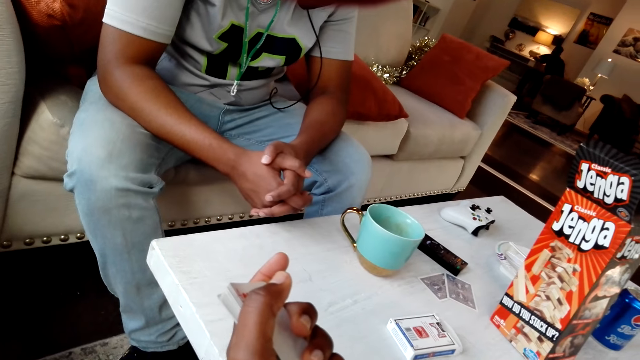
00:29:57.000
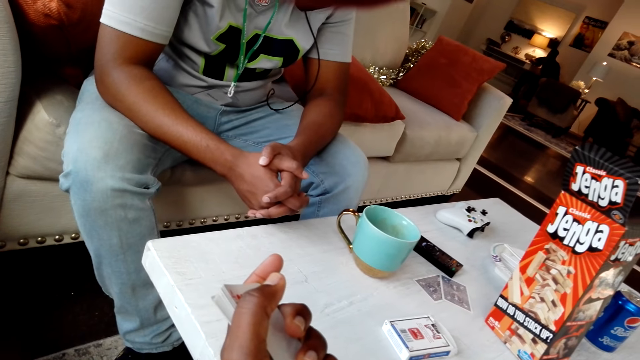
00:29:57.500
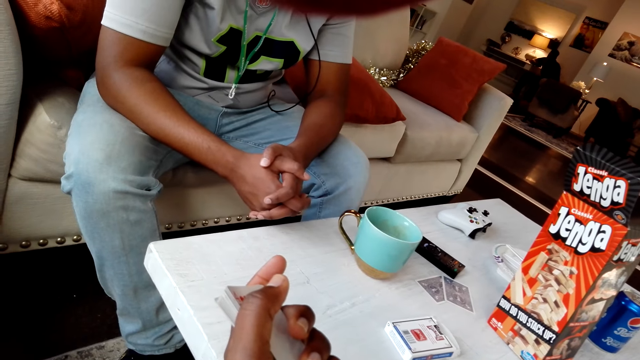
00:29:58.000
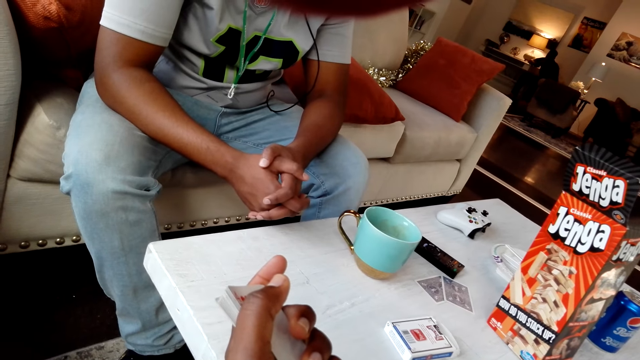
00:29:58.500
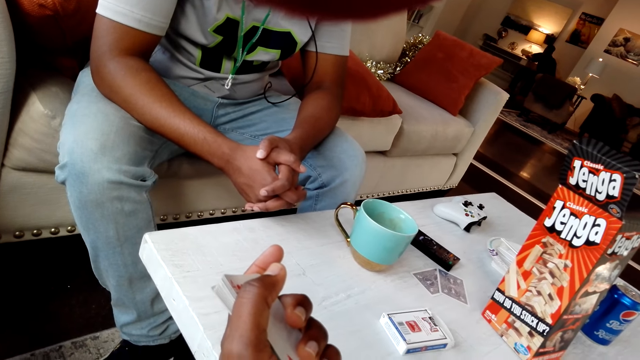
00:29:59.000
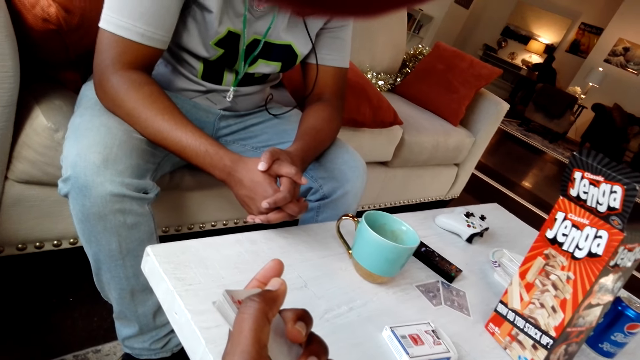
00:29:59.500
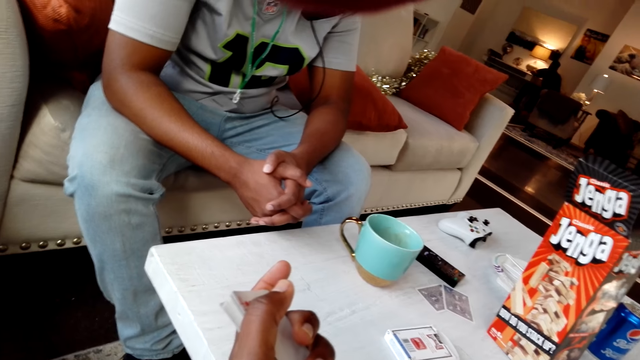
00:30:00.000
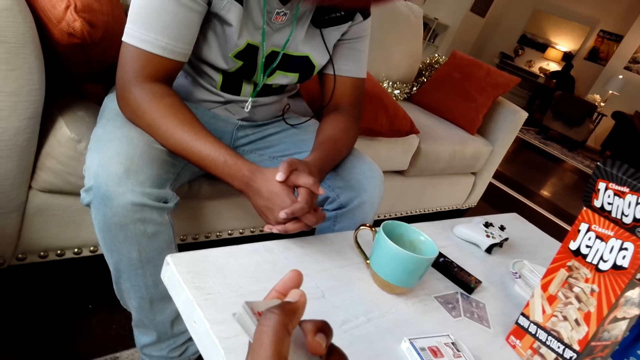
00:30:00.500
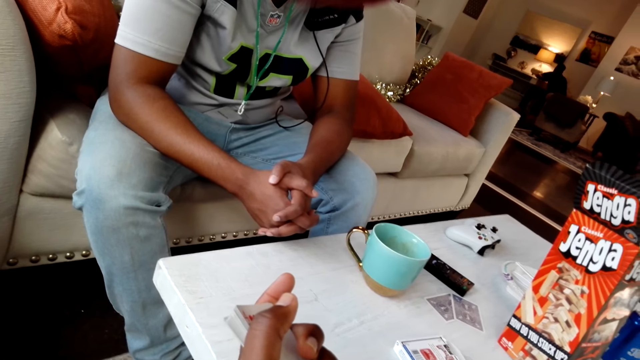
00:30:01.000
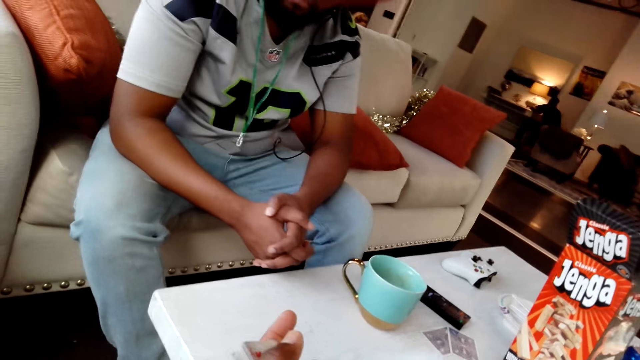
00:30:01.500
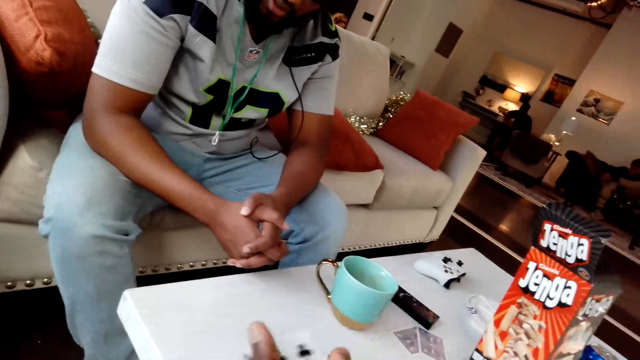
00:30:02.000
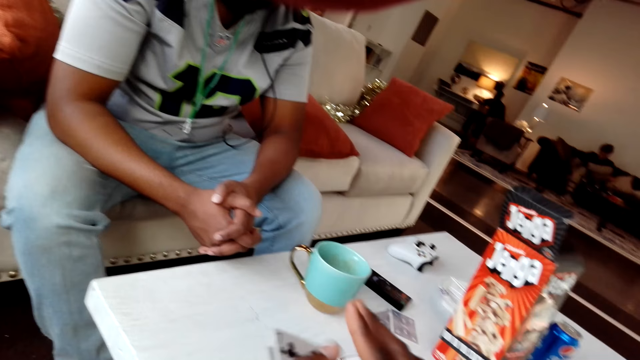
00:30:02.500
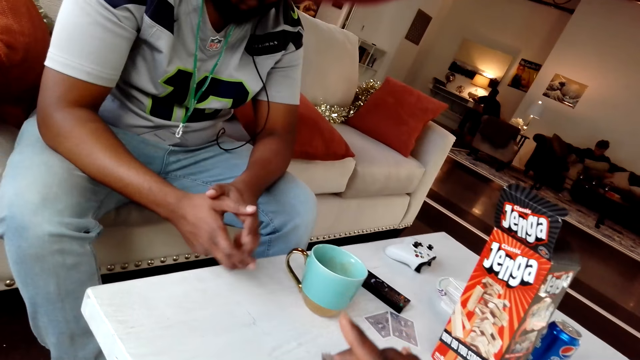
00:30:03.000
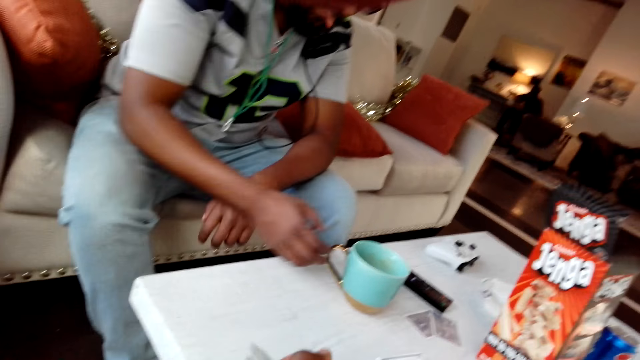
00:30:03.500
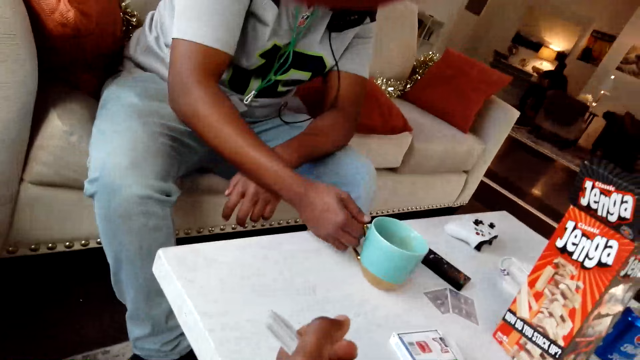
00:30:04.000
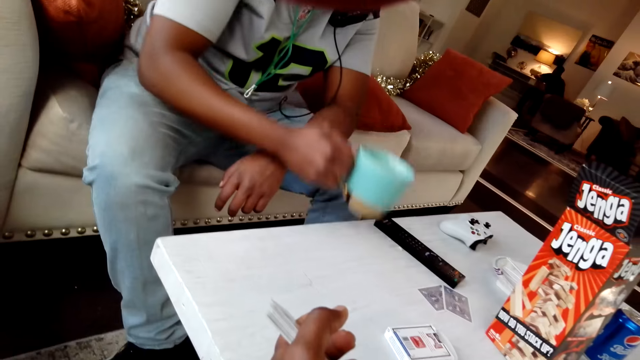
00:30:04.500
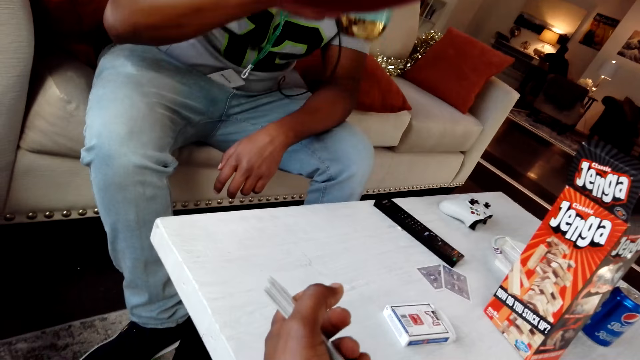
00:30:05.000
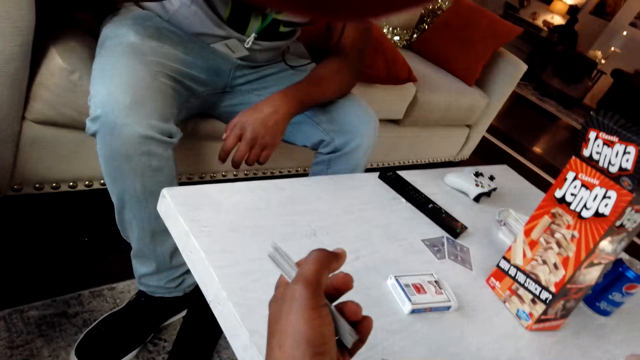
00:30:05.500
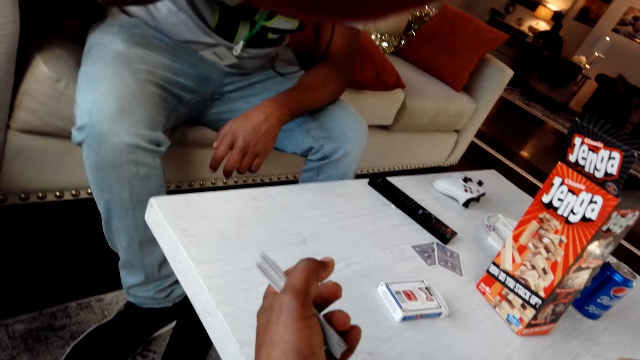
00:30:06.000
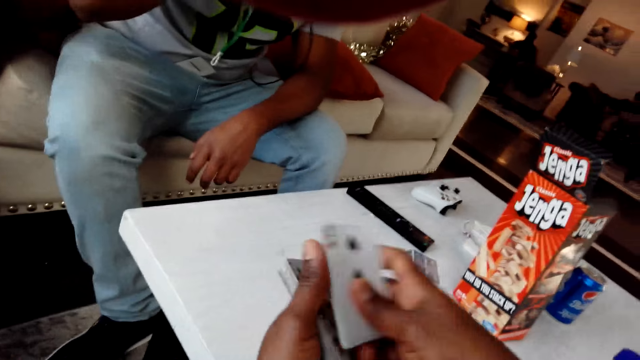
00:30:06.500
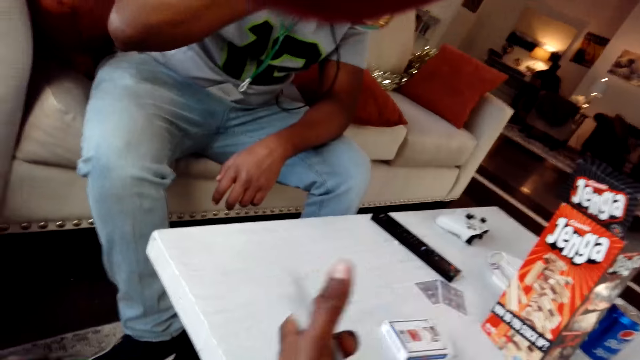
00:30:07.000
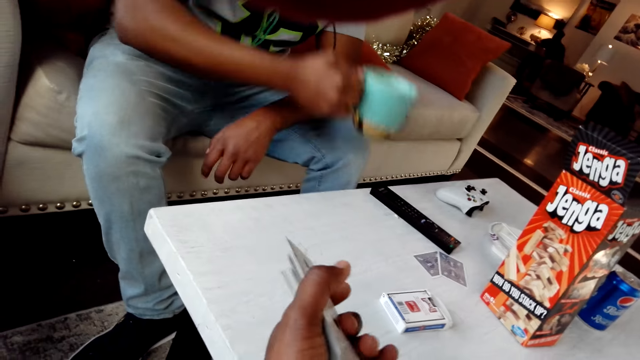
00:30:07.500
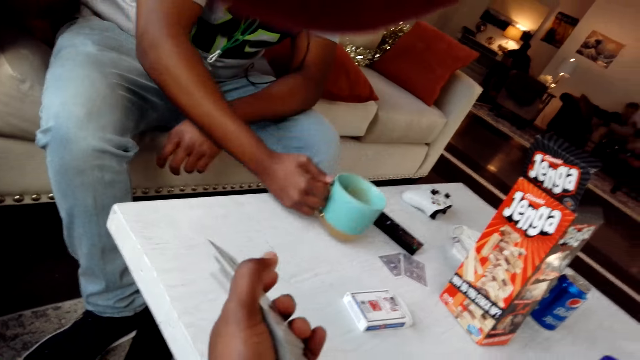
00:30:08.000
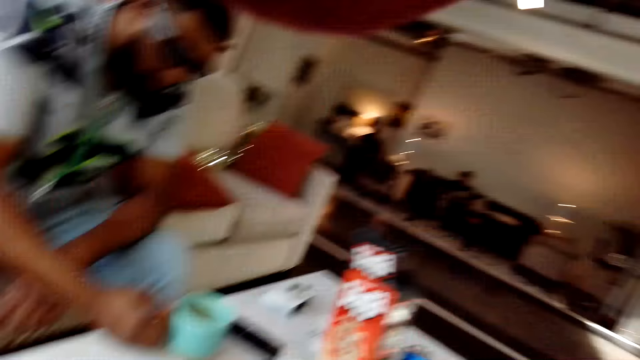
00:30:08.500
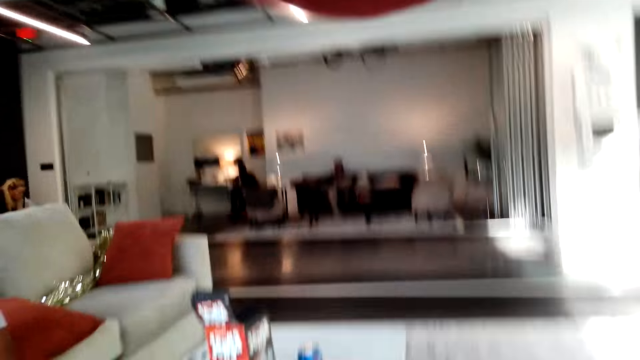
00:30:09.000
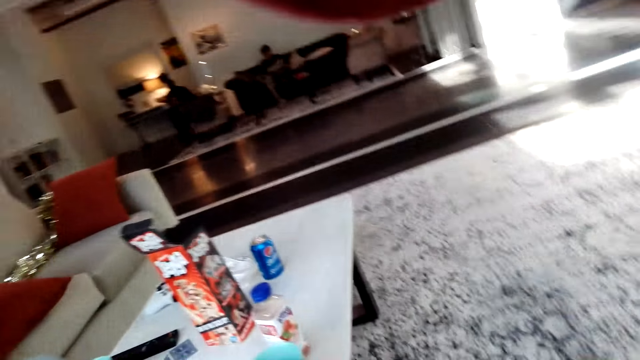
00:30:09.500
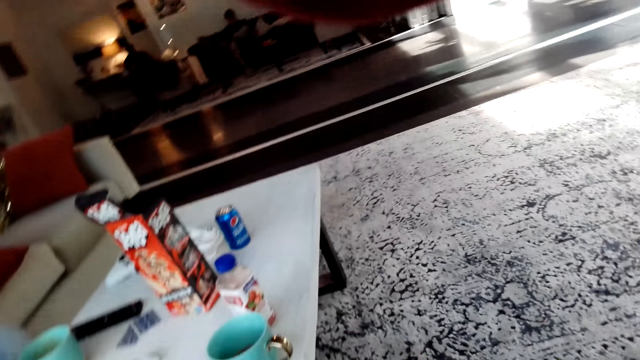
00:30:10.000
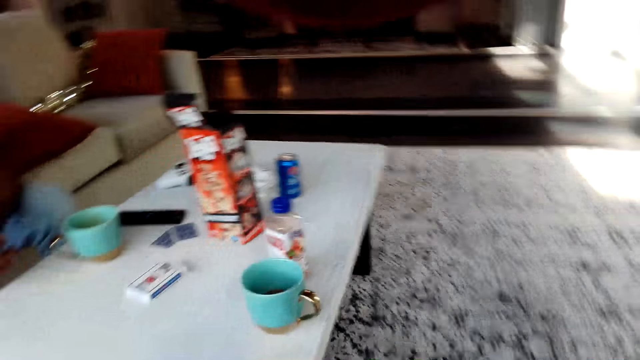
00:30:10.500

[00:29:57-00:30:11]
A person picks up a cup from the table and drinks from the cup. The camera wearer arranges cards. The person places the cup on the table. The camera wearer looks around the house.

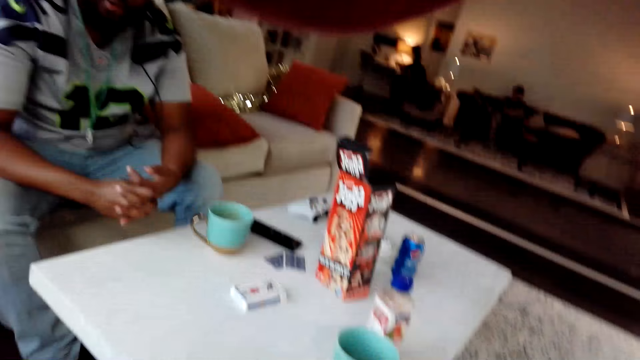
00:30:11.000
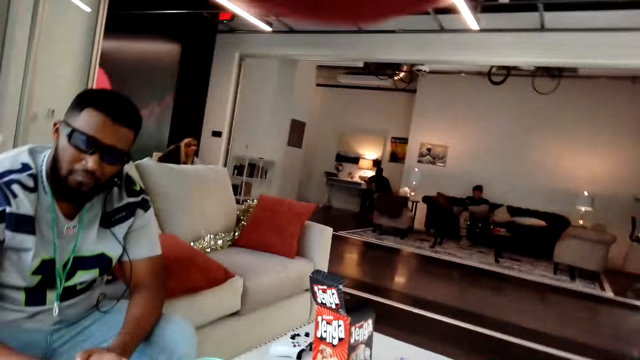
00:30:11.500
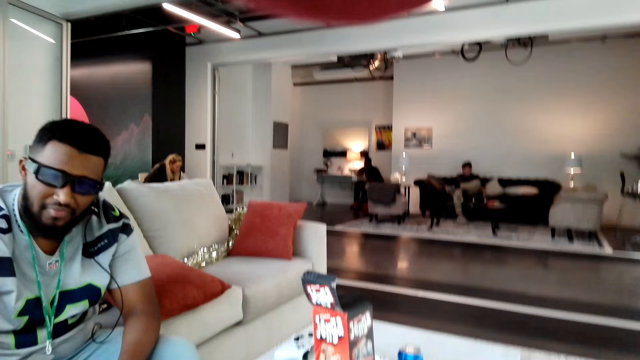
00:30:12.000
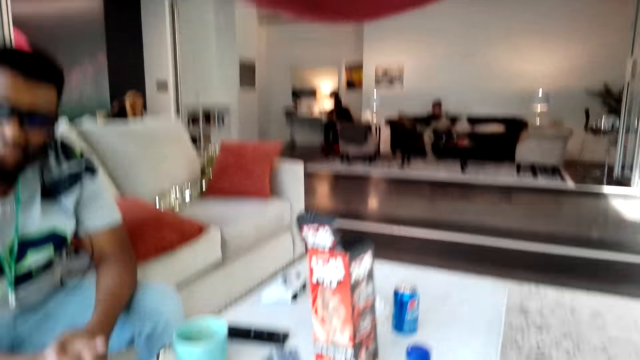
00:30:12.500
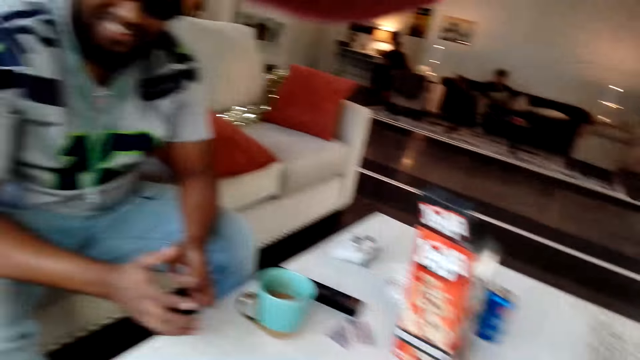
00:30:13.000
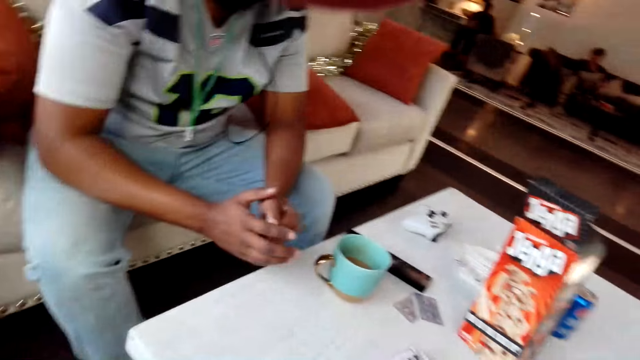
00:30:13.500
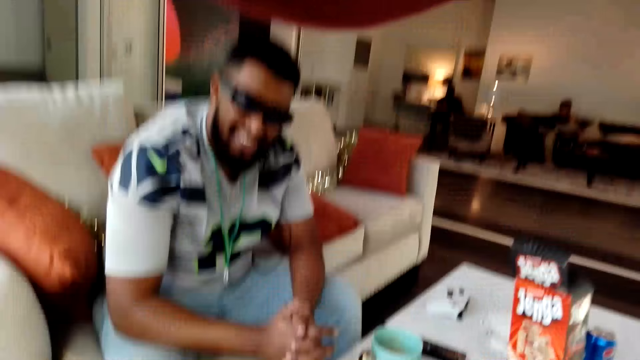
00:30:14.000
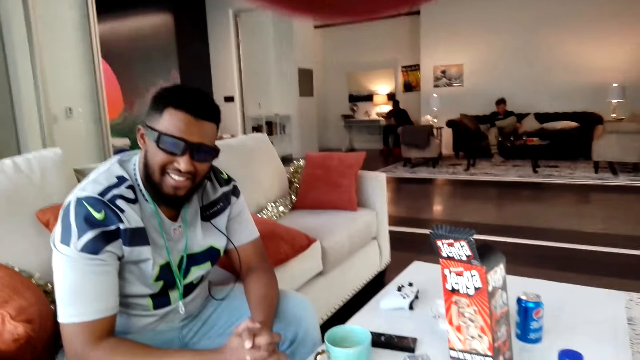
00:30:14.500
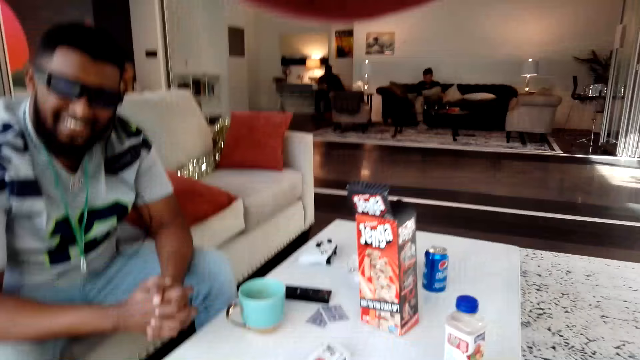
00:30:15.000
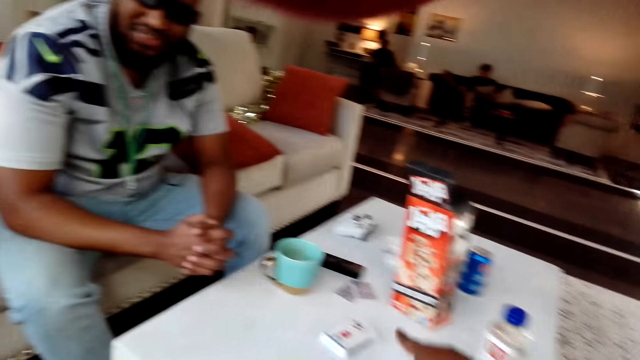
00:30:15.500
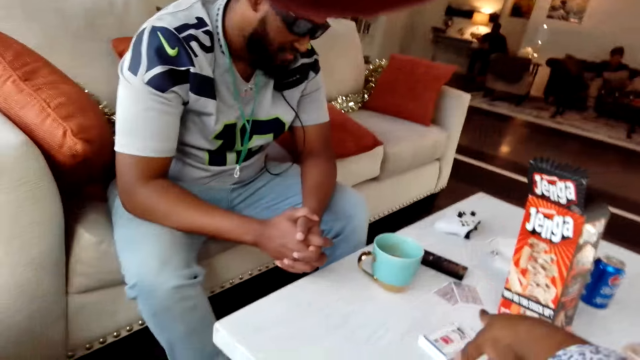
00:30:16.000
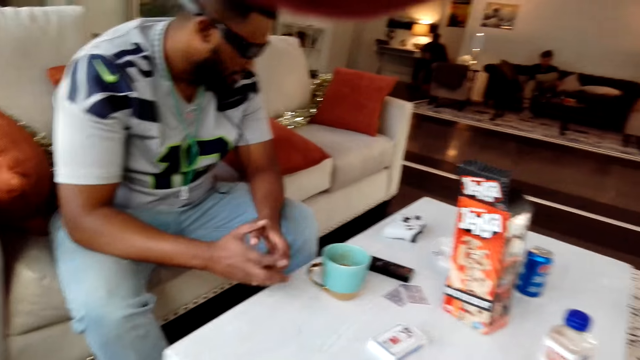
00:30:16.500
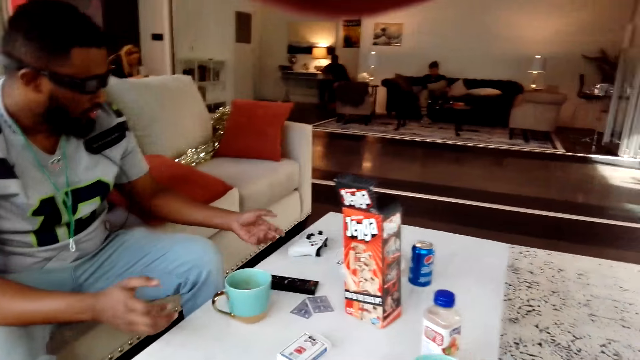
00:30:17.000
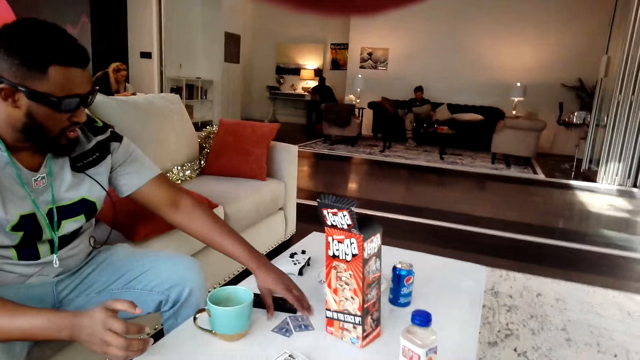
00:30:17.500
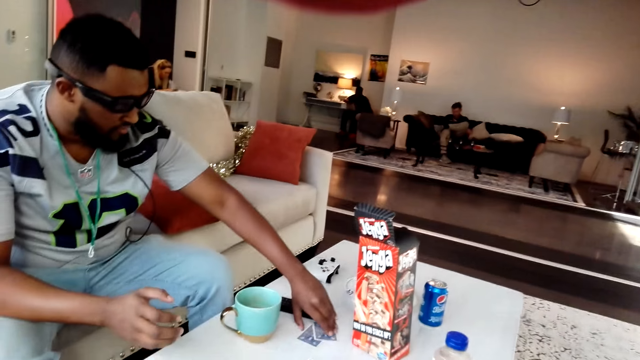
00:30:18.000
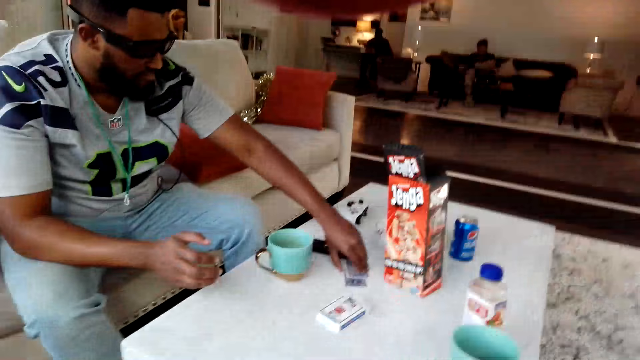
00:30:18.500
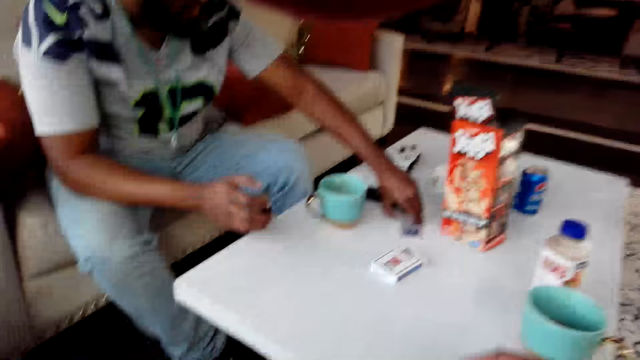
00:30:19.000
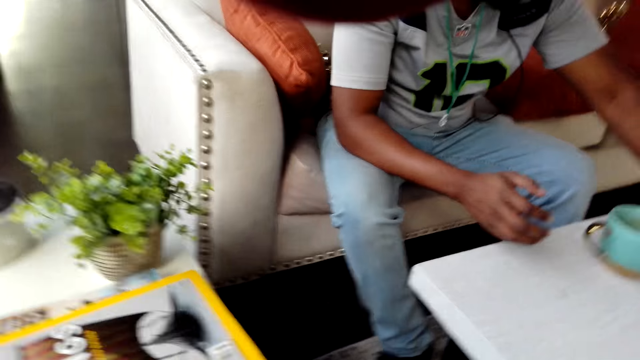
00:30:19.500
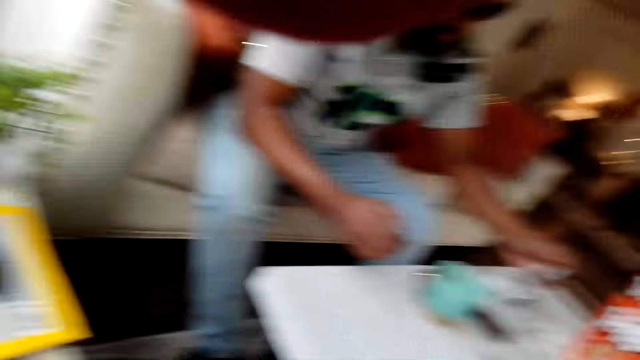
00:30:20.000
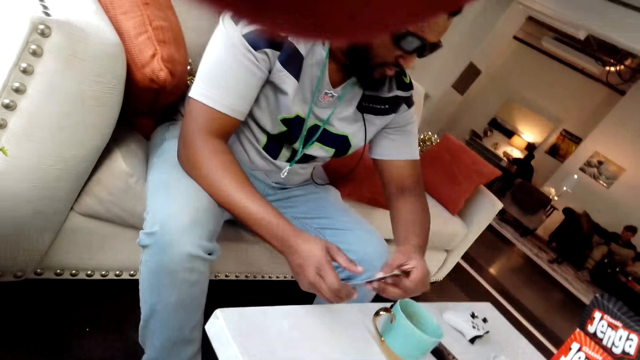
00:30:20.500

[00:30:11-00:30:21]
A person talks to the camera wearer. The person picks a card on the table.
